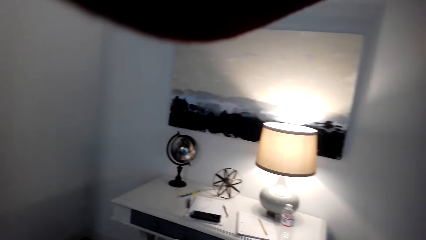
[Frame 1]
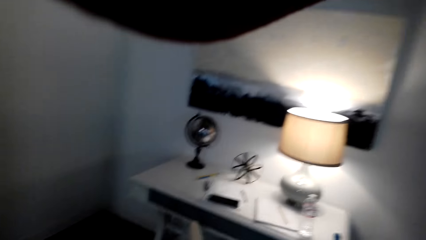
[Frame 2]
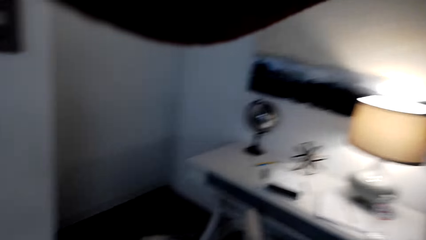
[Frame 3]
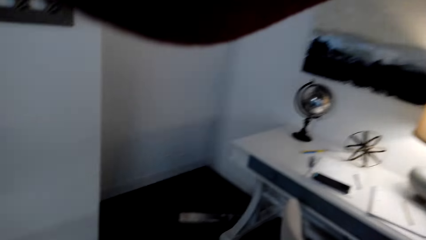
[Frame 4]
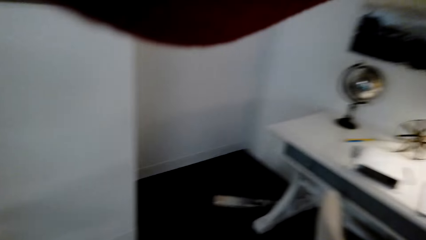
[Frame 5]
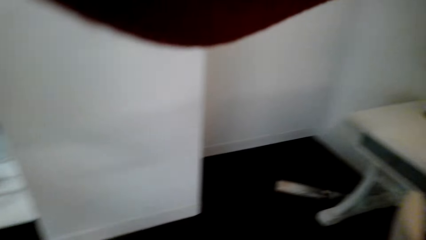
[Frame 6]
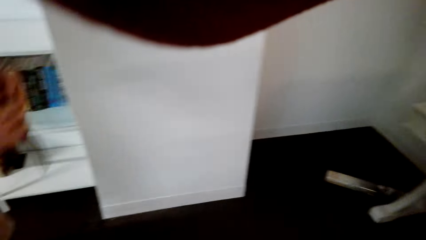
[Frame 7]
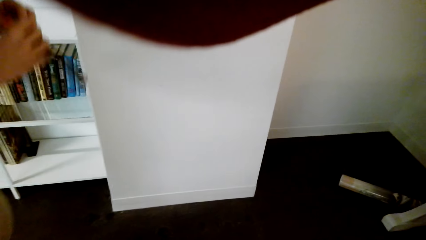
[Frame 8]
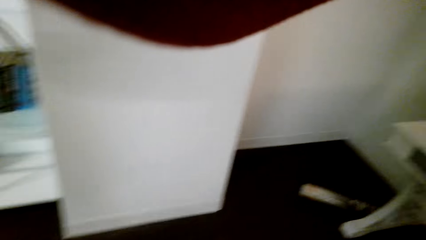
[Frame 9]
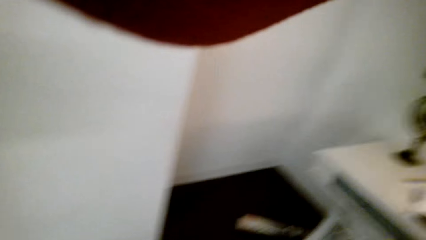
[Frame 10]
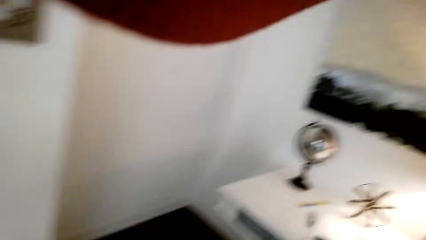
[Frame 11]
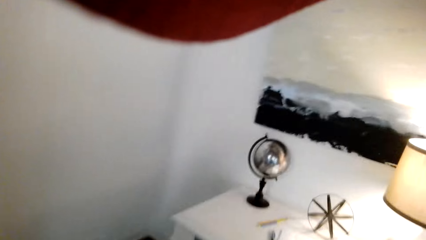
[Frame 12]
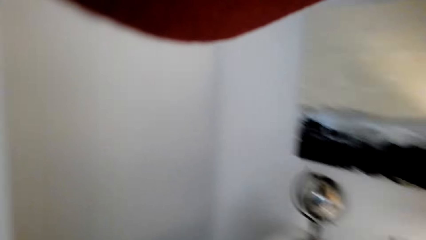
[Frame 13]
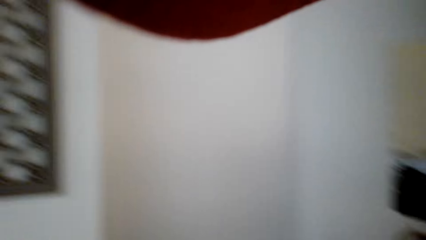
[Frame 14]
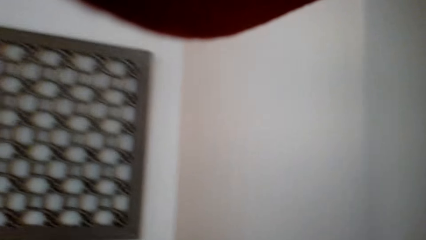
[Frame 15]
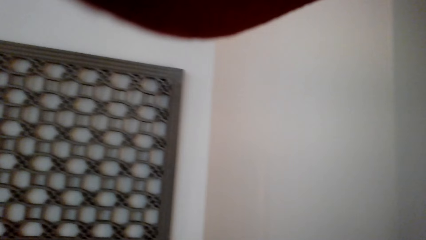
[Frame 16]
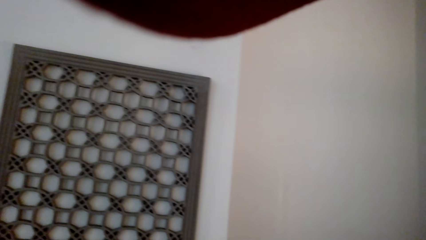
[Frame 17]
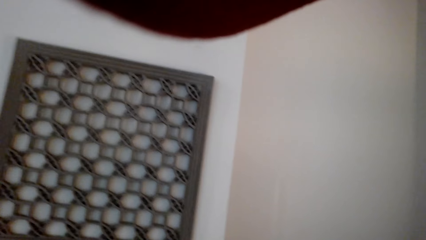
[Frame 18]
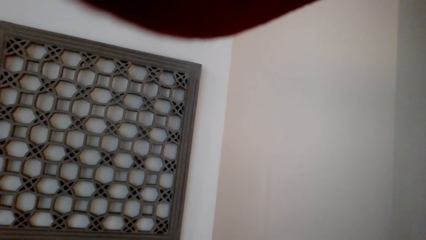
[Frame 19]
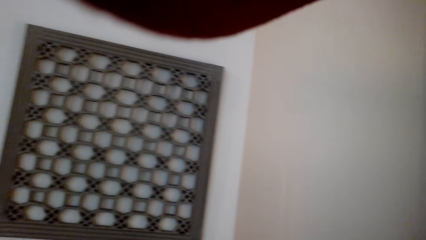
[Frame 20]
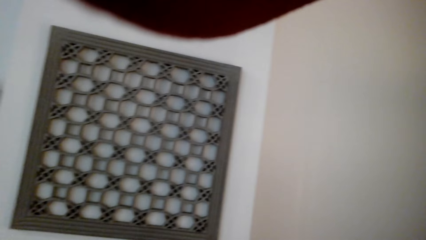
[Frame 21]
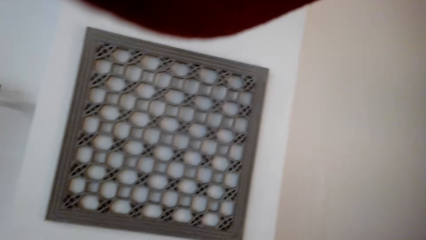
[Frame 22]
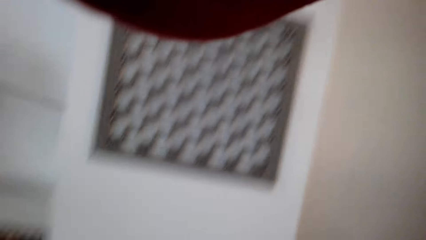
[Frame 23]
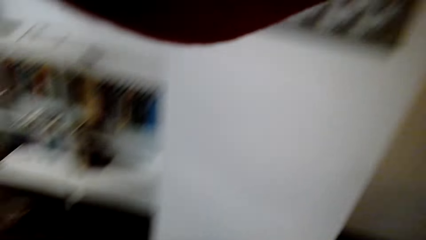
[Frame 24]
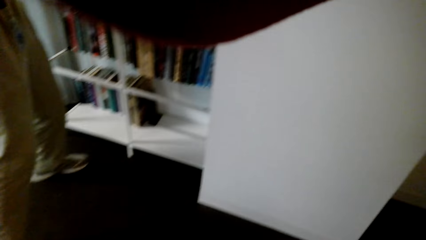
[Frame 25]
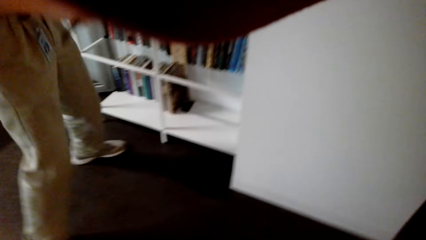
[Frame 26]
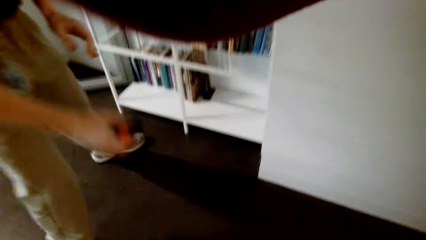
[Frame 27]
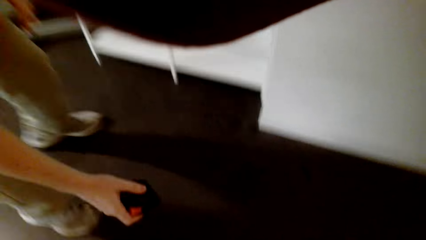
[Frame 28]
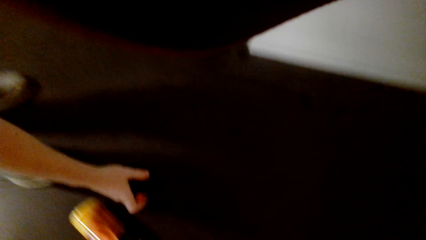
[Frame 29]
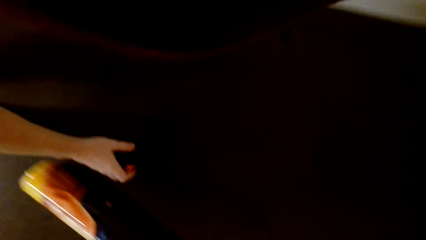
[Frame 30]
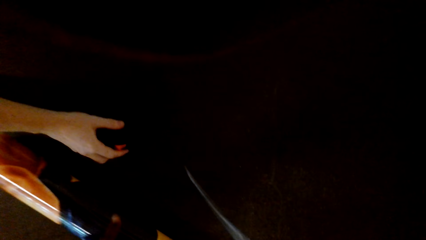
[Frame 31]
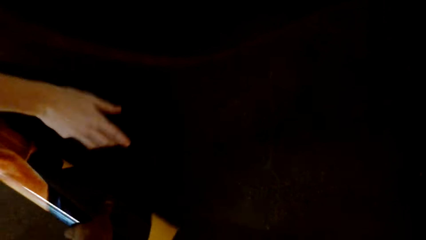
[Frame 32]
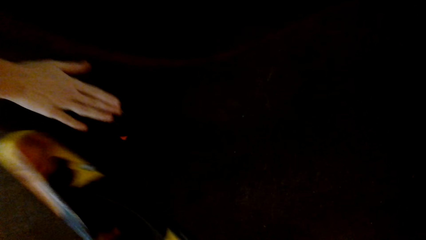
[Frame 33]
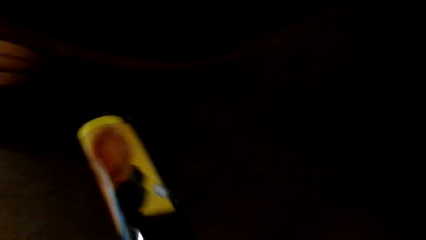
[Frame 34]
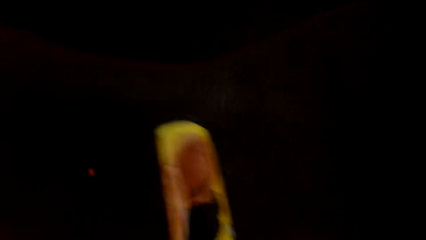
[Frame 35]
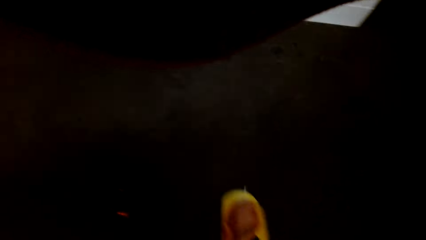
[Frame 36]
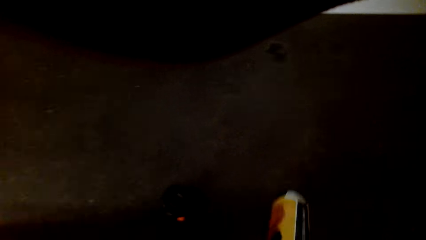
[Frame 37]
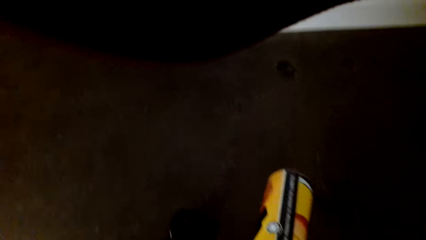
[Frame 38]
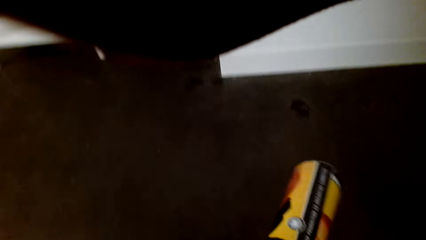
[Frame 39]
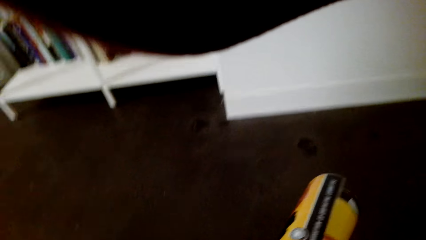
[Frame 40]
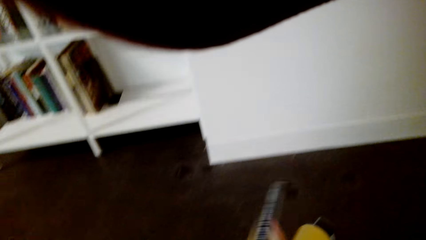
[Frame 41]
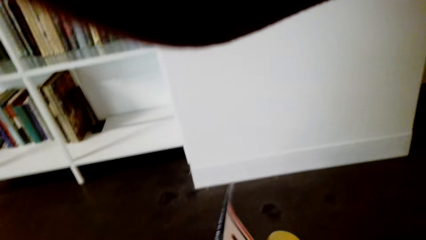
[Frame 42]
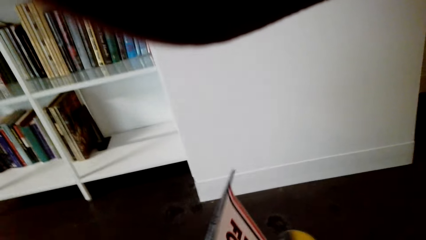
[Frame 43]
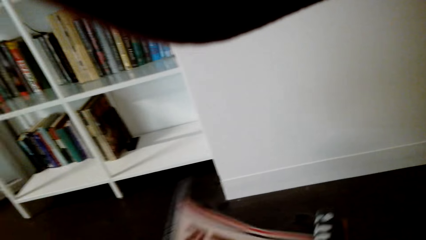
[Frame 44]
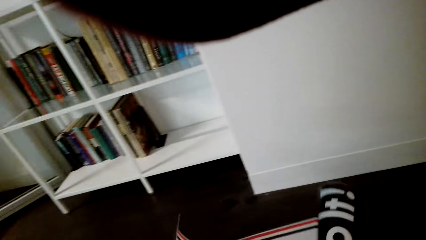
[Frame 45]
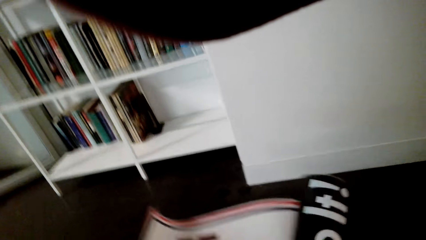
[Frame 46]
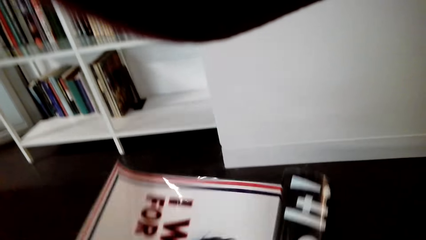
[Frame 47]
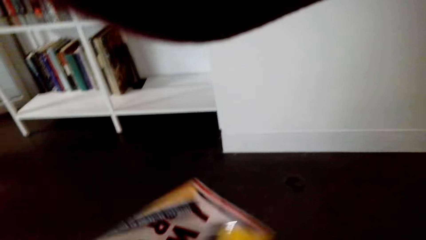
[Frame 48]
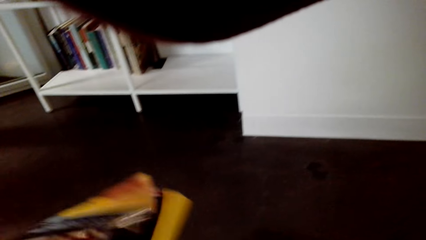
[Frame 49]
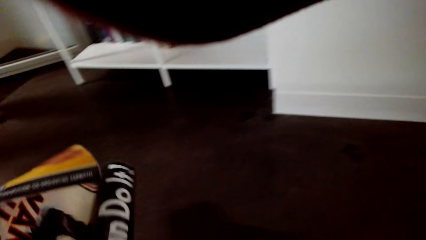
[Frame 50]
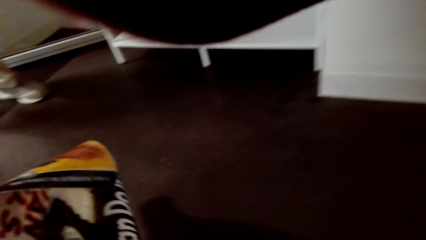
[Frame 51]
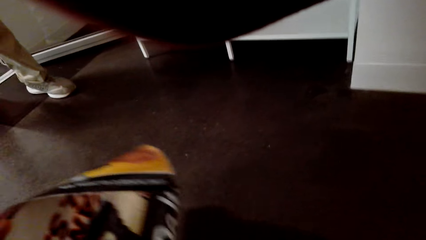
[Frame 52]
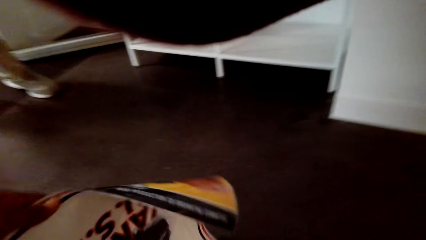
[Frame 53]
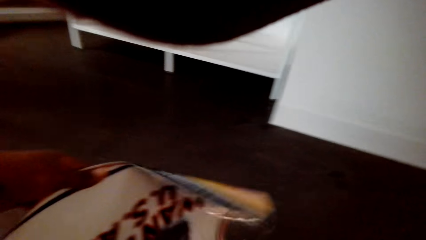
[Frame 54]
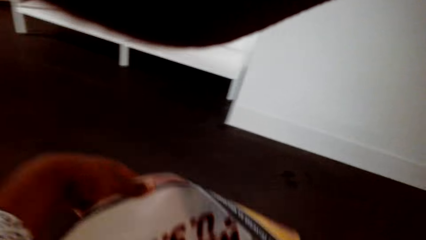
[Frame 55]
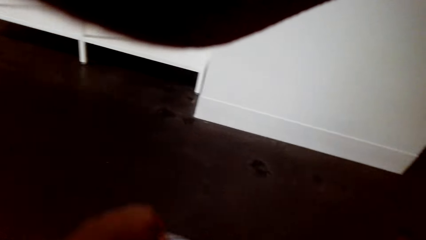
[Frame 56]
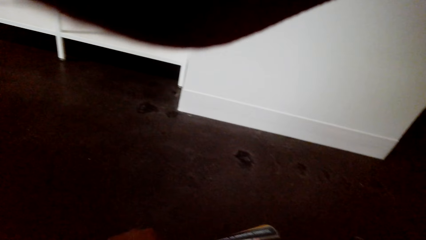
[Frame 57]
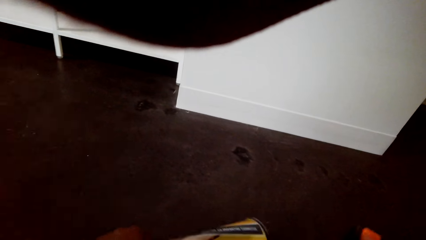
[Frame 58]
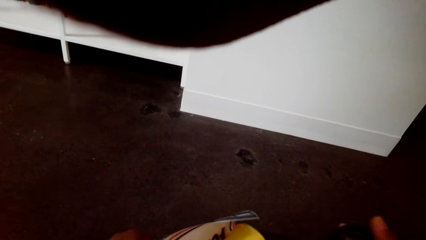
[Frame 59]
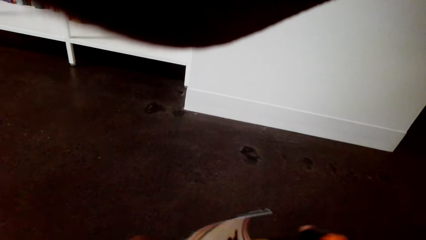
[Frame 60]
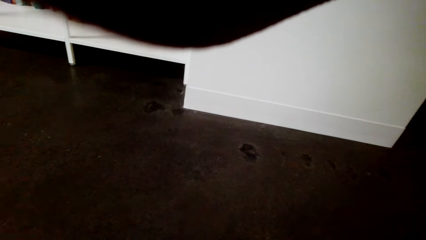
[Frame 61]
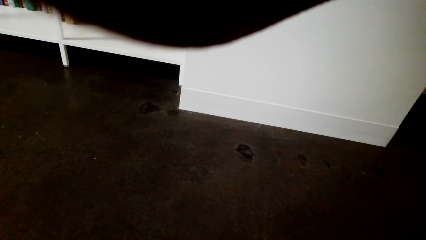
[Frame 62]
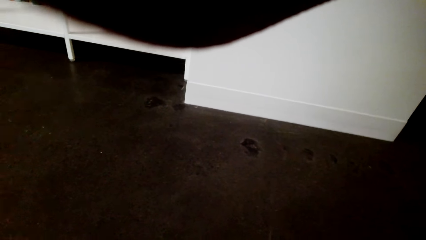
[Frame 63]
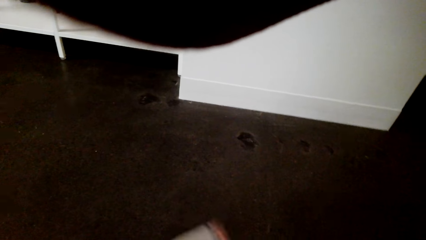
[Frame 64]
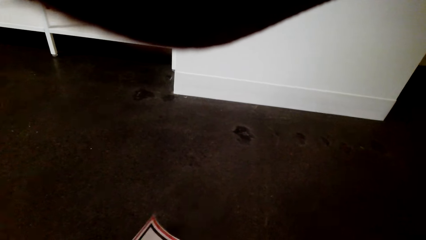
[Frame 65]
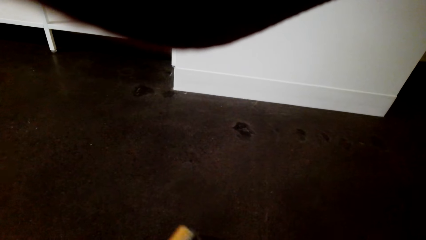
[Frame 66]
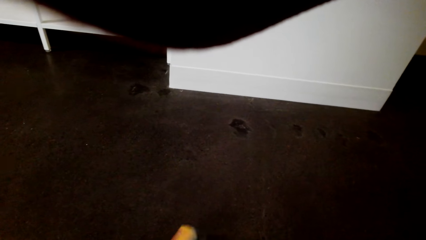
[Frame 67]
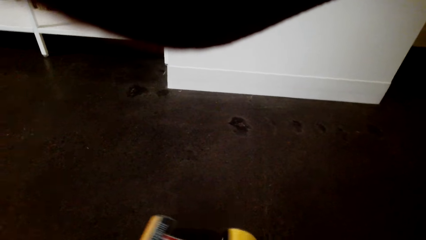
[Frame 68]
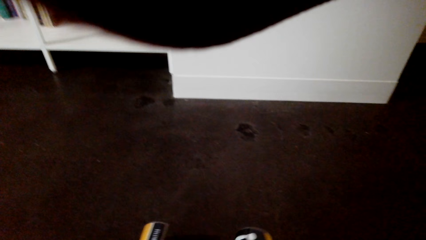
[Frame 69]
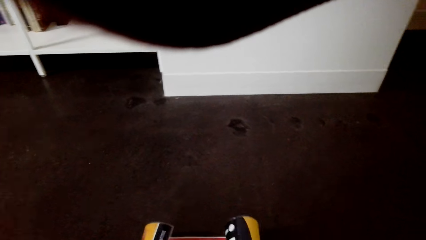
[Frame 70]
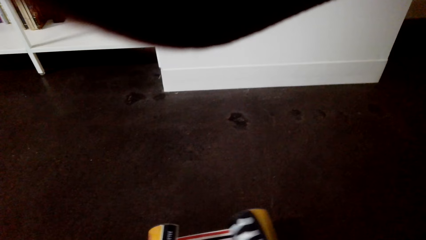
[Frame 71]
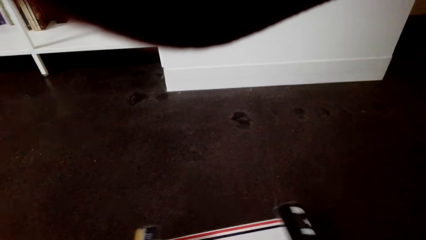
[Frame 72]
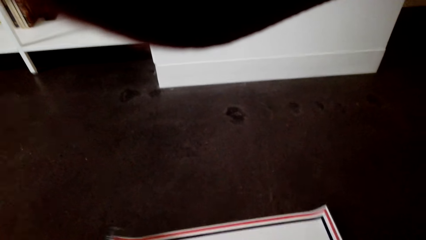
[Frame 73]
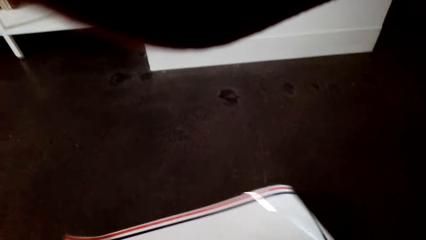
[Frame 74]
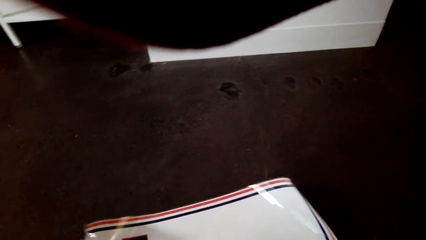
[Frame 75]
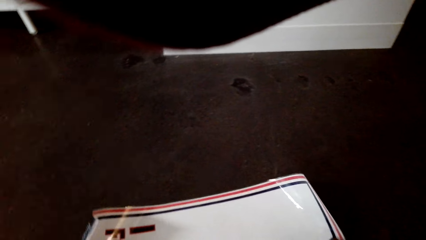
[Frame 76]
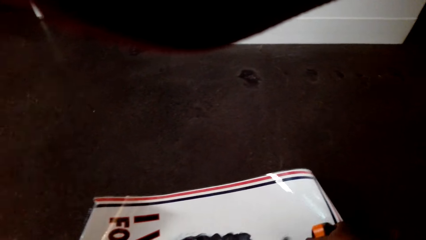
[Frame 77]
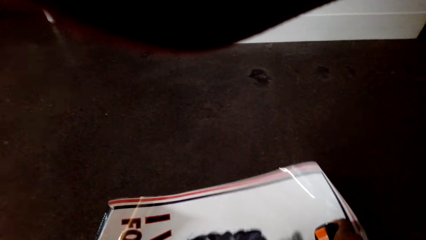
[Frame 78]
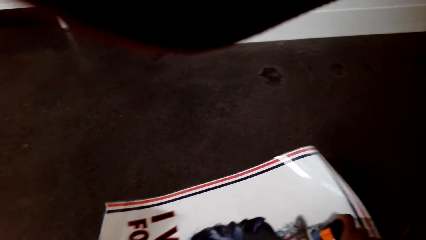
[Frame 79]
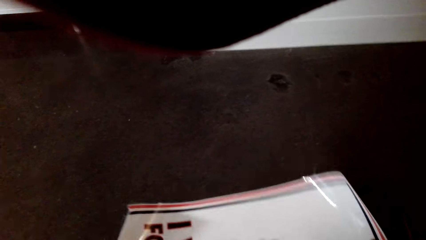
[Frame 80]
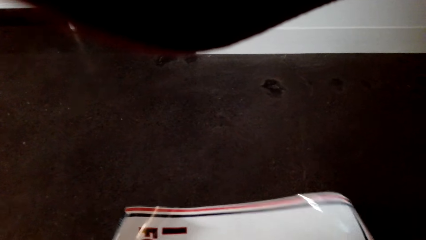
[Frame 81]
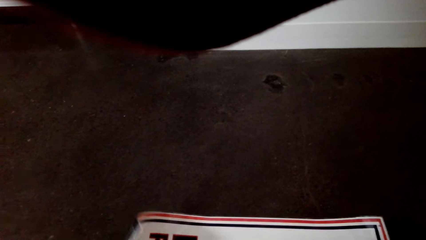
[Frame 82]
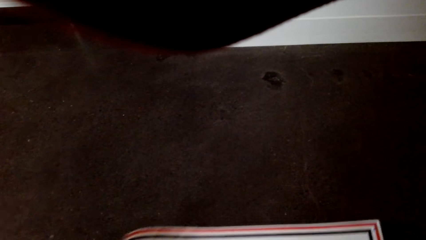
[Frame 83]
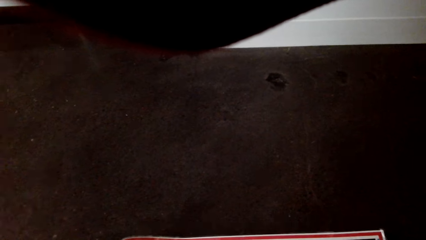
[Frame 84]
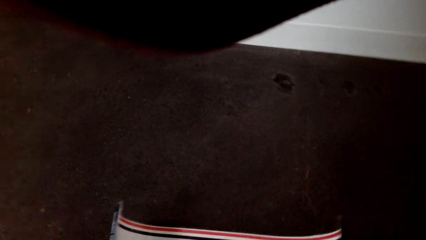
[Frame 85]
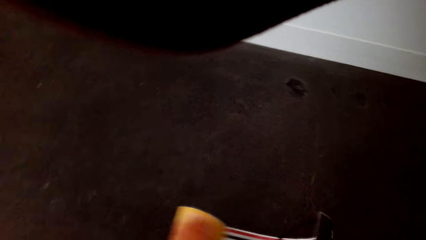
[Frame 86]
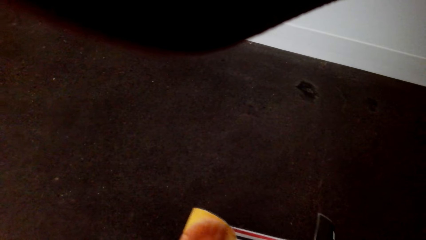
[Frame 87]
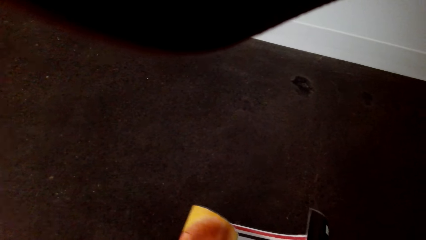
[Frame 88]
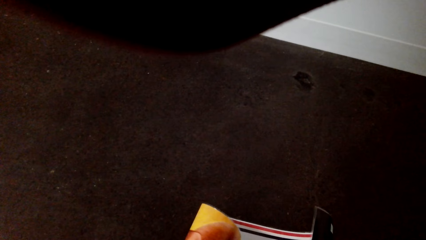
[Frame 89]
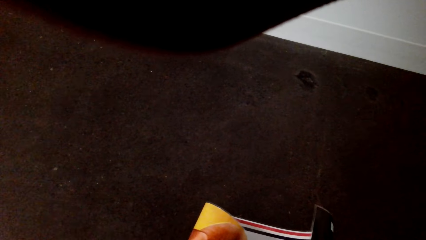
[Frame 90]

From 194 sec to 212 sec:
A man holds a tape measure. He measures a wall and puts the tape measure on the floor. The camera wearer picks up a wall art or paper roll. They unfold the paper roll. They put the paper roll to the floor.
